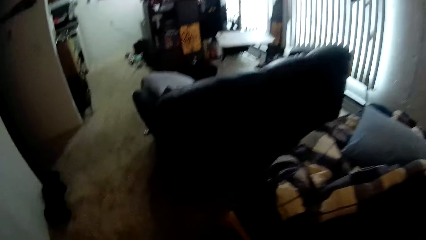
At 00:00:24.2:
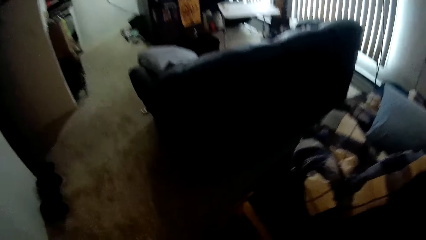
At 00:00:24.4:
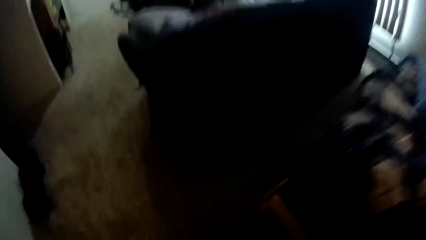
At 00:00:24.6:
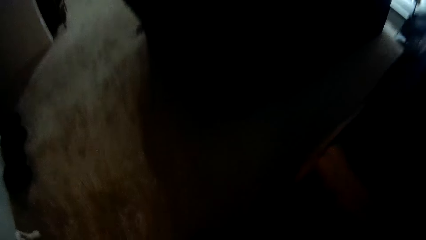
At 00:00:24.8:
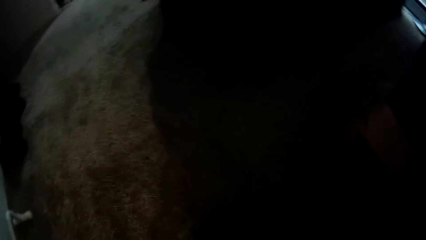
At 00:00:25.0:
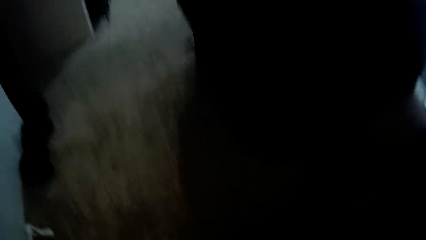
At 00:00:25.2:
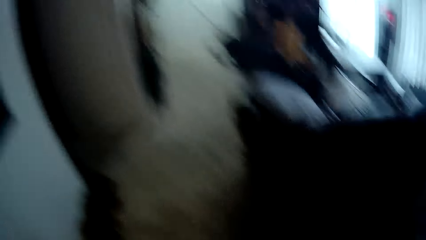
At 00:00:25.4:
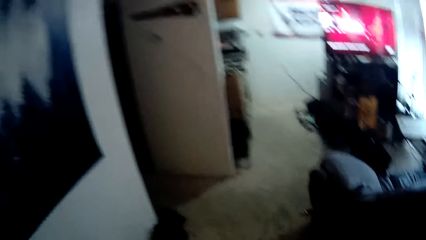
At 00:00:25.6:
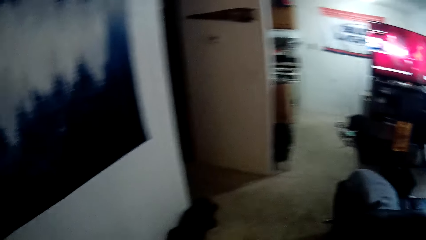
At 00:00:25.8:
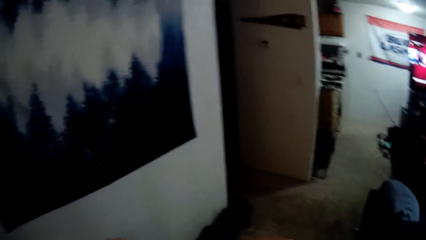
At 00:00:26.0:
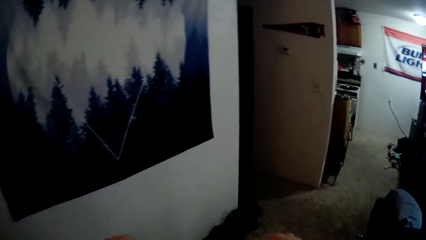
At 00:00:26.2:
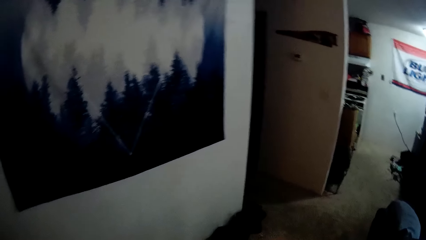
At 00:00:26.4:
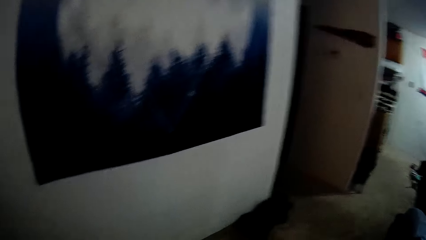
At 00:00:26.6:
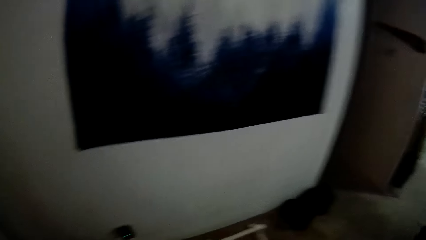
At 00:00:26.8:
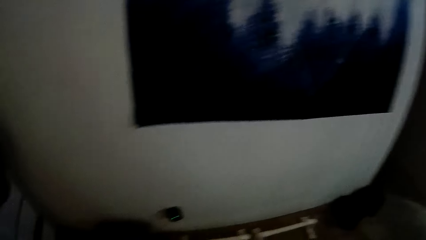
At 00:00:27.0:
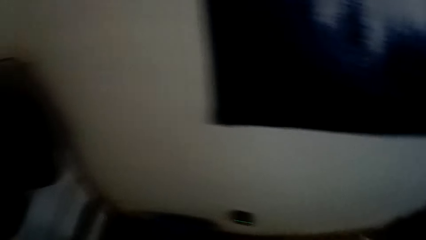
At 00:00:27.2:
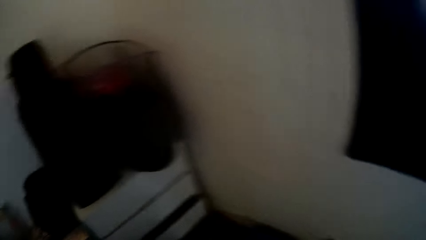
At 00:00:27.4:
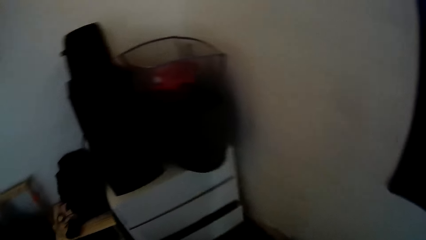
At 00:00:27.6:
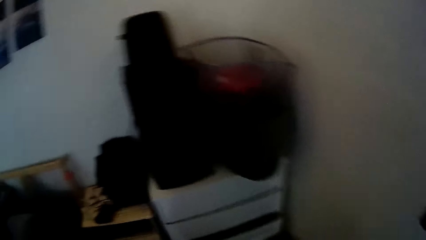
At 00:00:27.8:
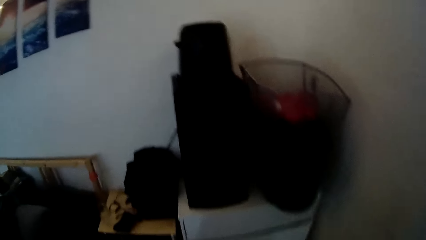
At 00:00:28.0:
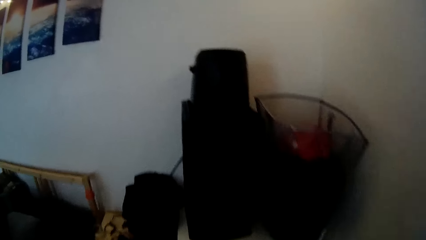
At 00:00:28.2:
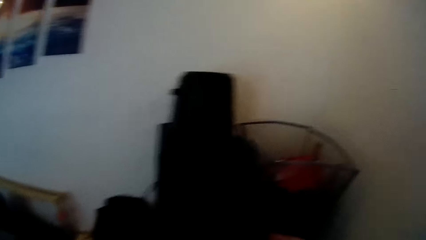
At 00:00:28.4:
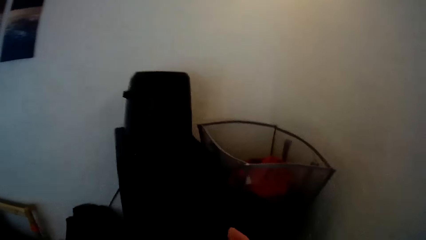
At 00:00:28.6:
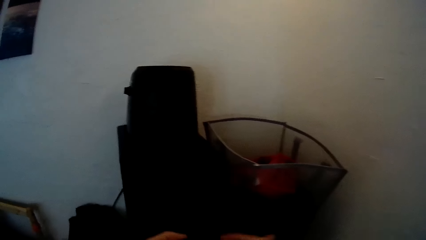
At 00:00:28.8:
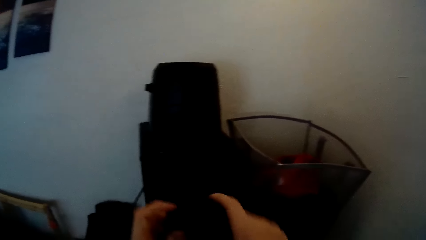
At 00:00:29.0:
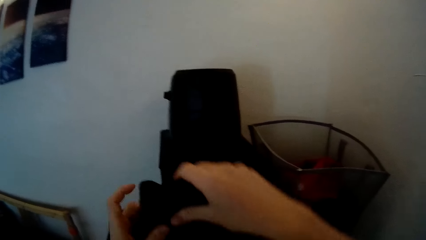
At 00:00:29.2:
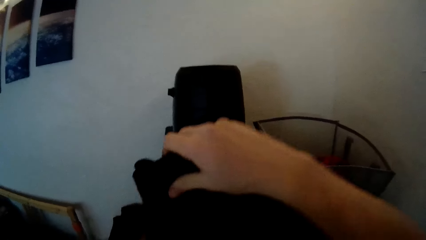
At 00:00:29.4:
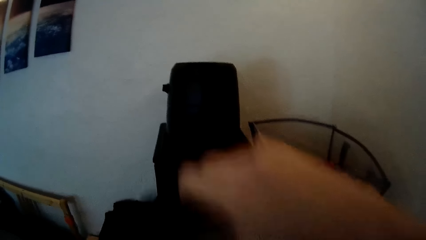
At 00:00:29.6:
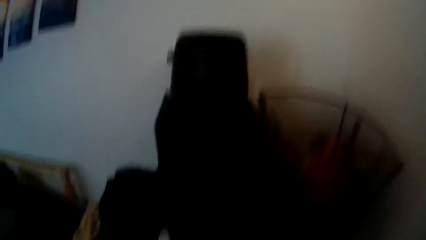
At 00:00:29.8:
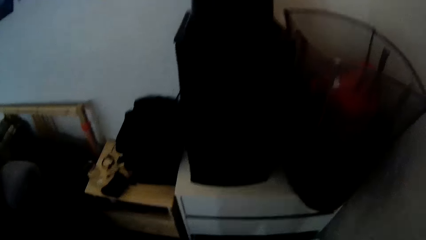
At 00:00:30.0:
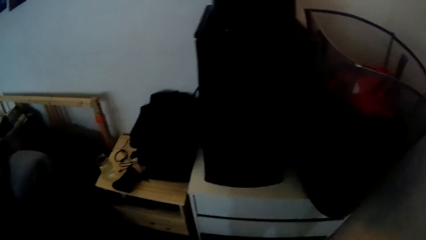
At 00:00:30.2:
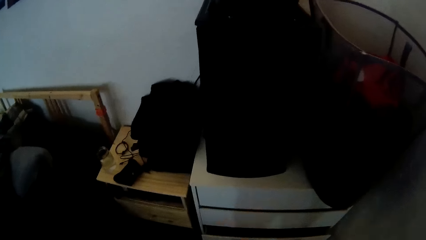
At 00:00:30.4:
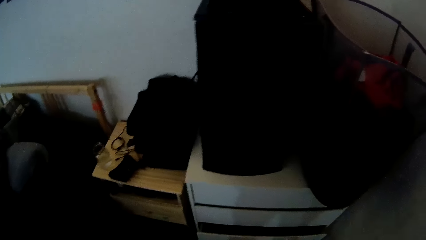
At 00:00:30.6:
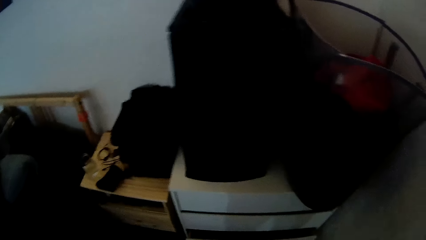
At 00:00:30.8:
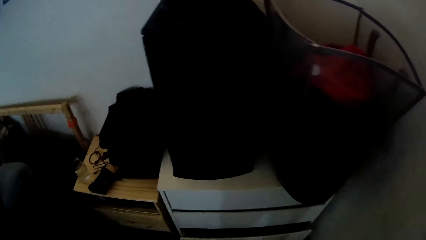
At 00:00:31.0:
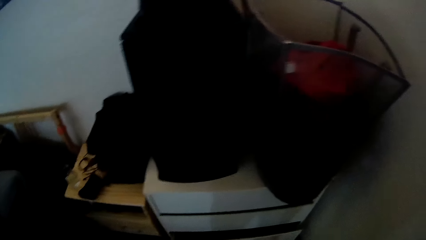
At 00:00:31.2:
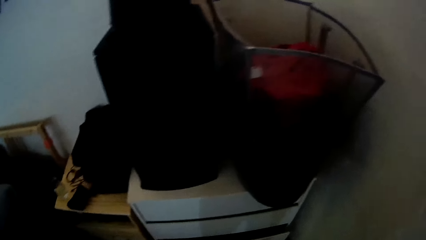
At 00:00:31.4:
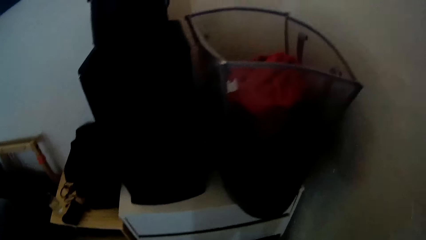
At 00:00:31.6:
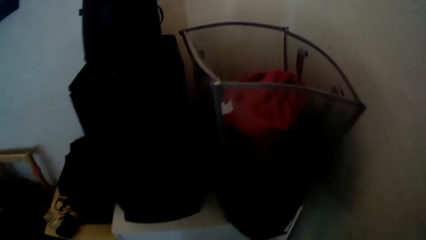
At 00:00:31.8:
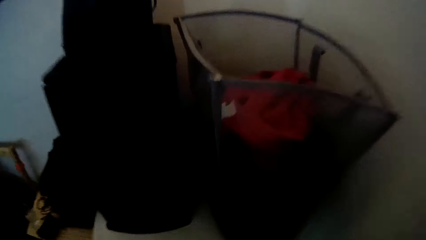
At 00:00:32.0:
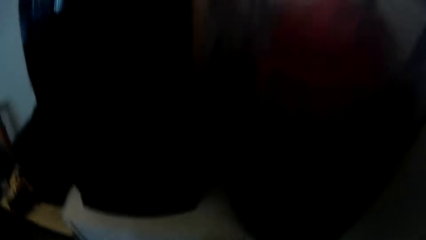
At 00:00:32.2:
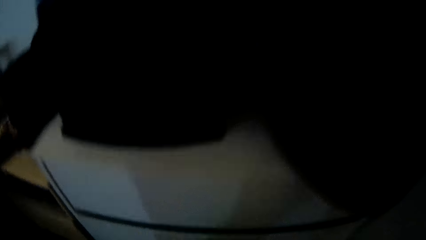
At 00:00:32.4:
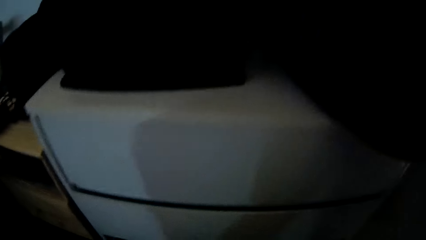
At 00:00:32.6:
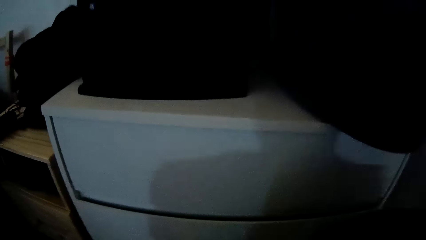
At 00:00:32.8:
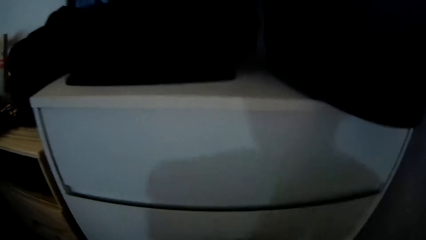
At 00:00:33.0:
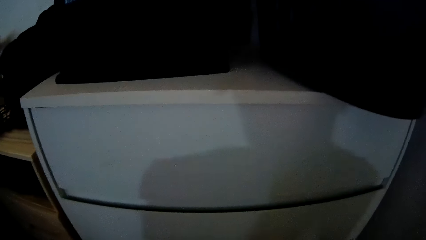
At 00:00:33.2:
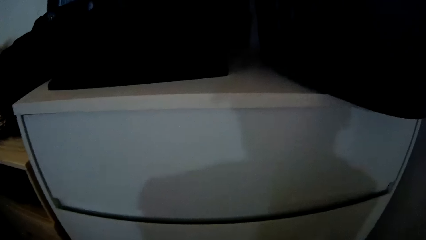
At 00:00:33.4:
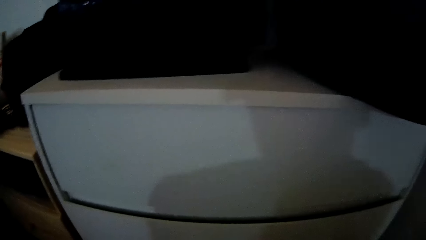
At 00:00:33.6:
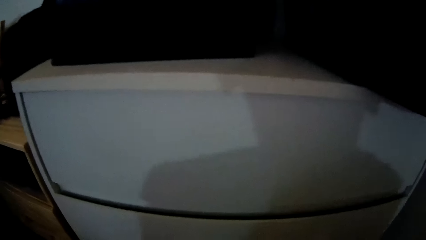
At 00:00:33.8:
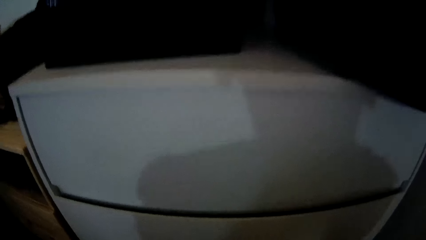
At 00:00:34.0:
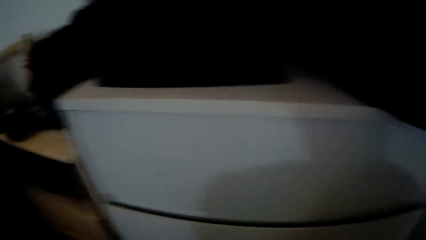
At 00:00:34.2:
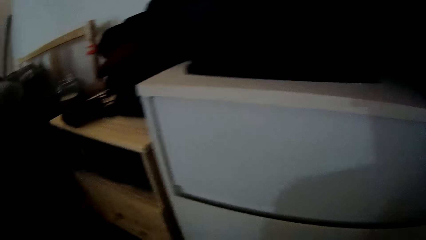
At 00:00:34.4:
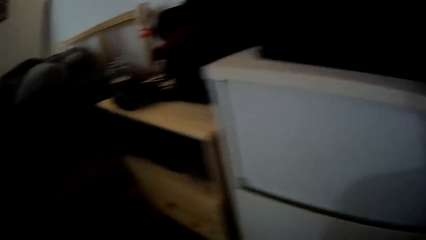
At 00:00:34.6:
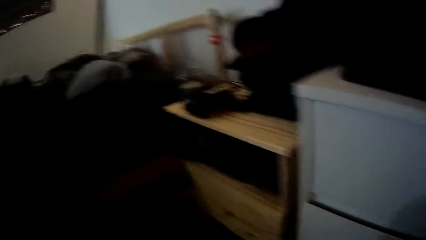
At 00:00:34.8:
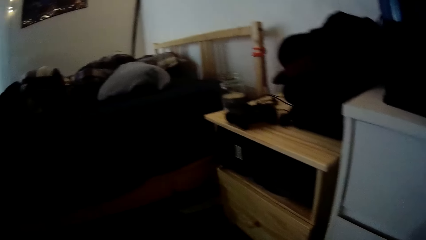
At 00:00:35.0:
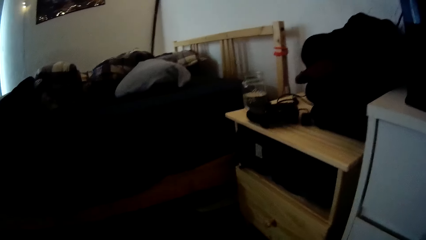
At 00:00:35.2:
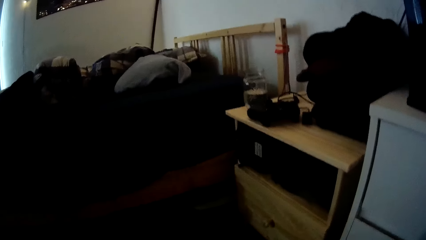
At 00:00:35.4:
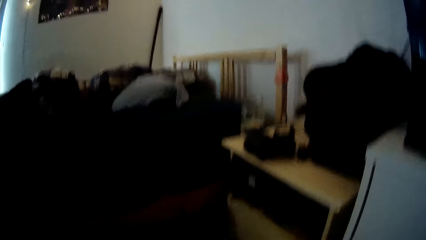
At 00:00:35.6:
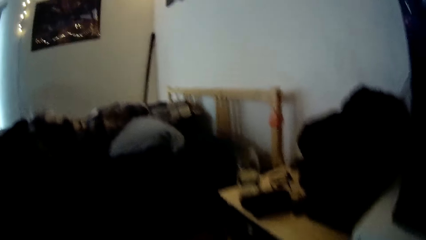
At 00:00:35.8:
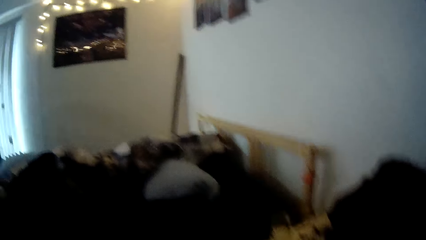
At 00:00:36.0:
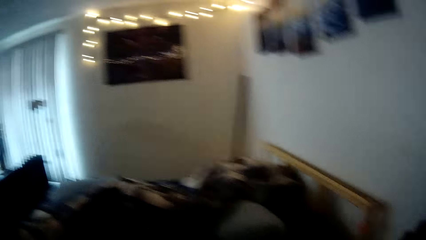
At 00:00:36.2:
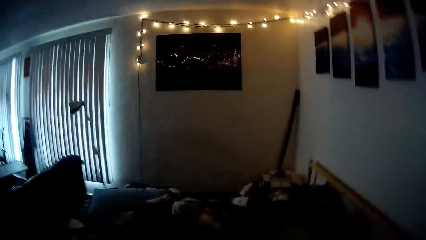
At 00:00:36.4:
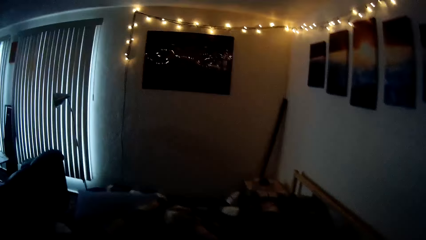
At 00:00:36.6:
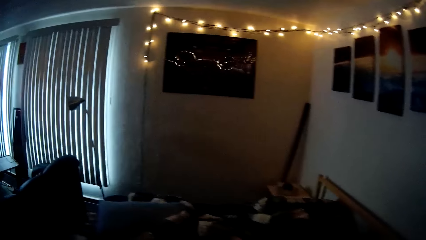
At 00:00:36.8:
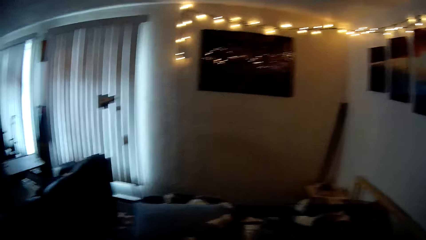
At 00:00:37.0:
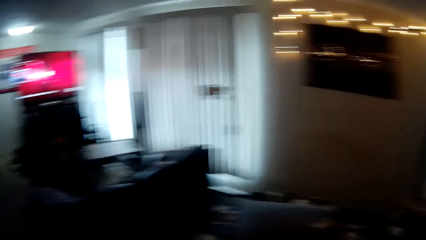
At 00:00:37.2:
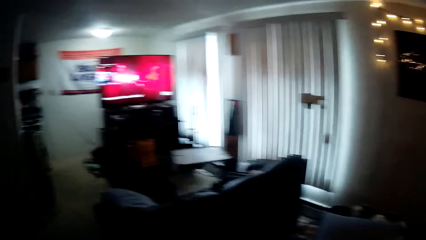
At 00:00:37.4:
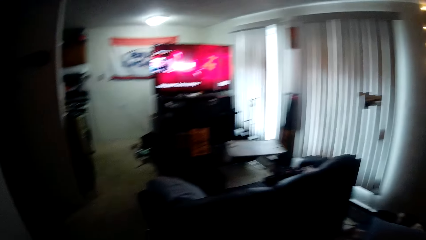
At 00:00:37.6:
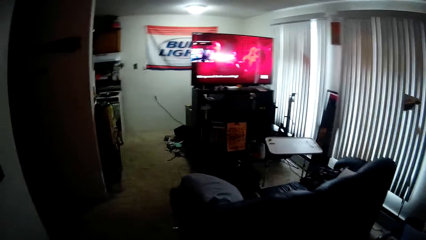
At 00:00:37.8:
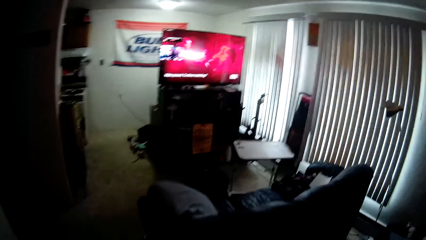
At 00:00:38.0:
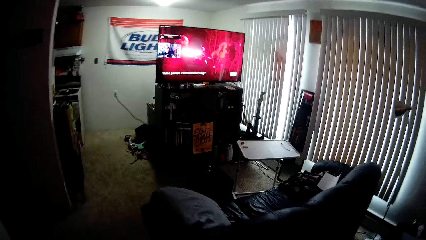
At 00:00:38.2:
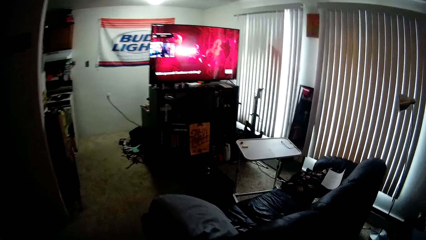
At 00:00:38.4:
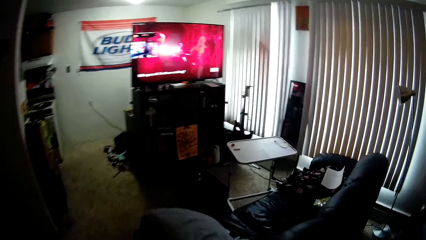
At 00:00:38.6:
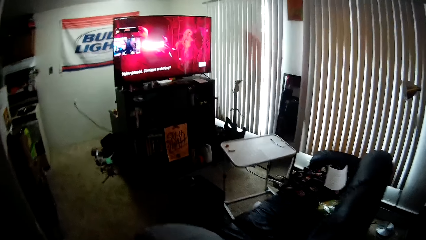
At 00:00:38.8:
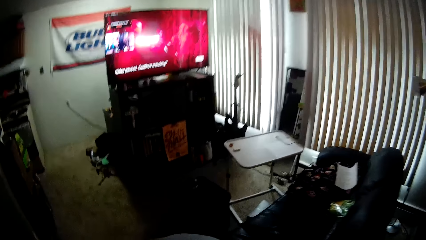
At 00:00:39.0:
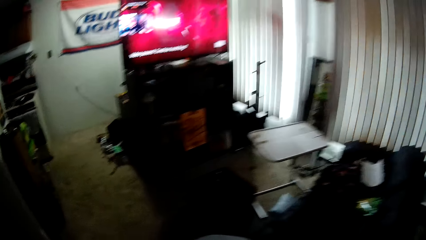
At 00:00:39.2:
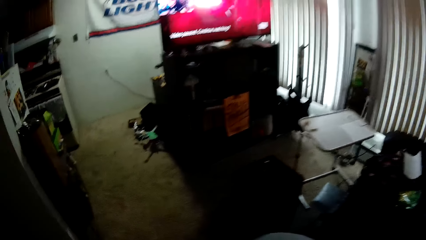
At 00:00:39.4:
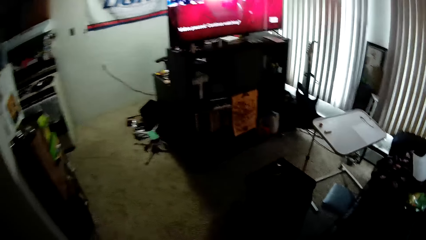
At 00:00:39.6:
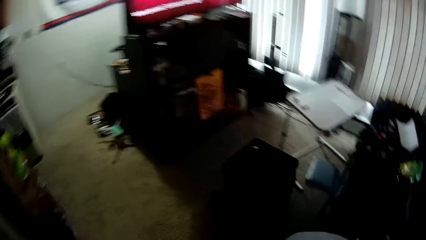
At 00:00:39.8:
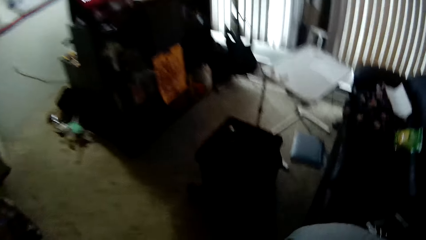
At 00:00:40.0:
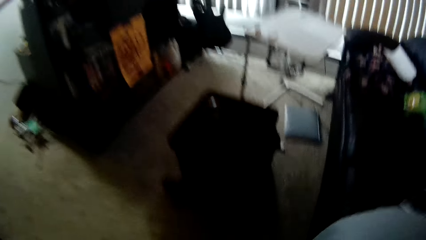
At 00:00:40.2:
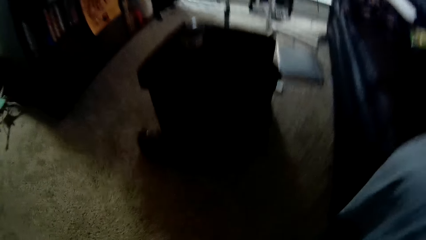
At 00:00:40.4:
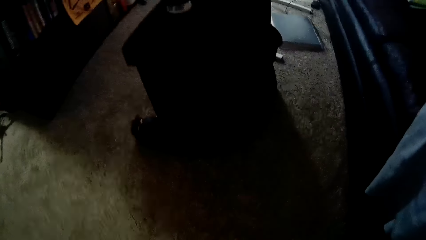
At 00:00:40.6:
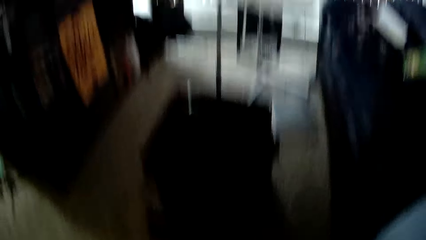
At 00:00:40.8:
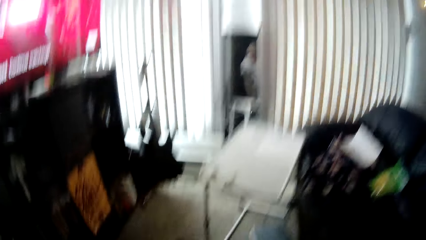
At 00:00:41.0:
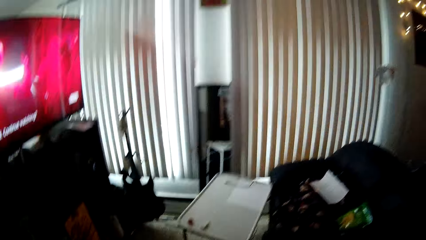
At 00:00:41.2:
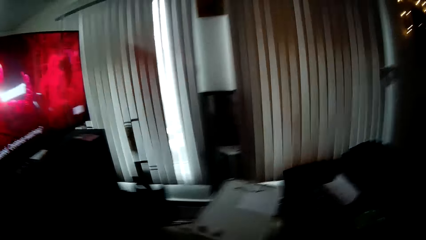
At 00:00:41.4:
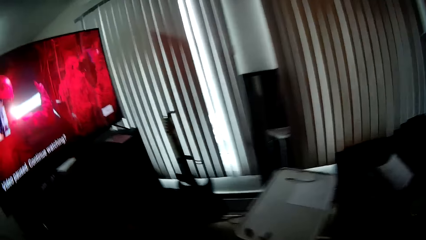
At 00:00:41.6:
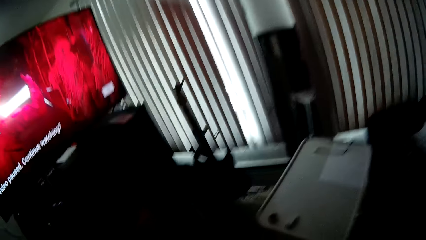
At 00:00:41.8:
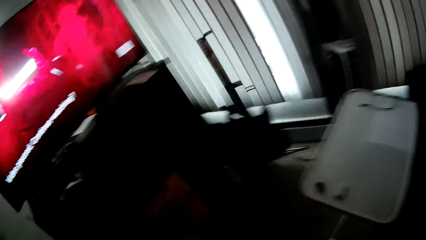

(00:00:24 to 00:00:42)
The camera wearer looks around. They put the clothes in the dust bin. They fold the cloth on the hands. They stare at the dust bin. They look around. They walk around the house.
